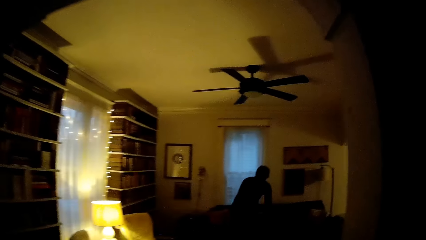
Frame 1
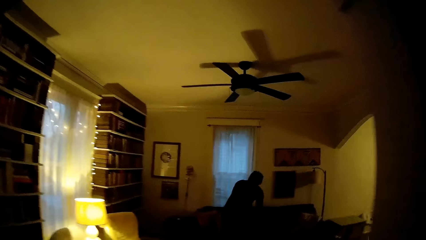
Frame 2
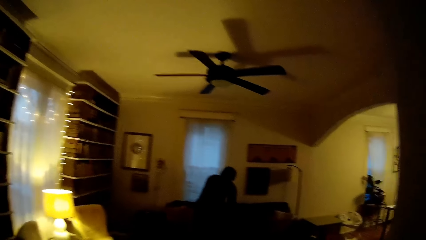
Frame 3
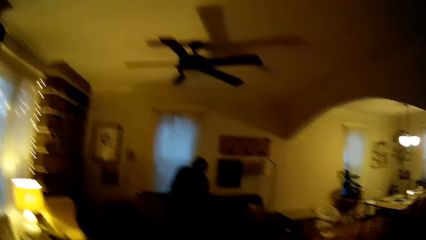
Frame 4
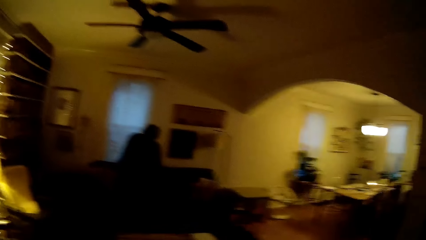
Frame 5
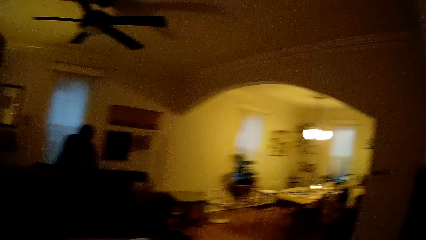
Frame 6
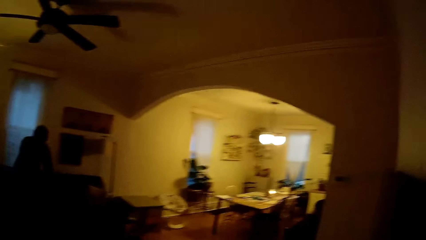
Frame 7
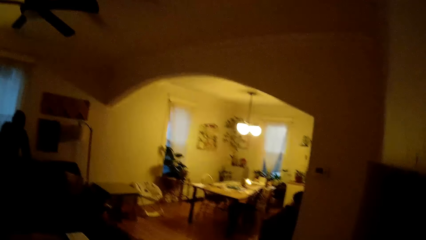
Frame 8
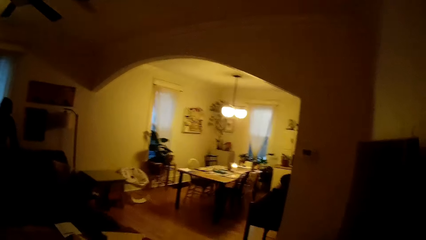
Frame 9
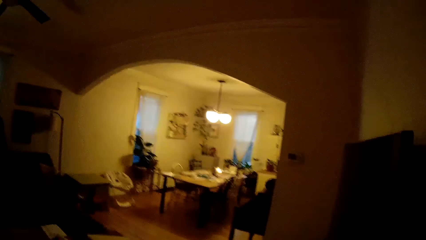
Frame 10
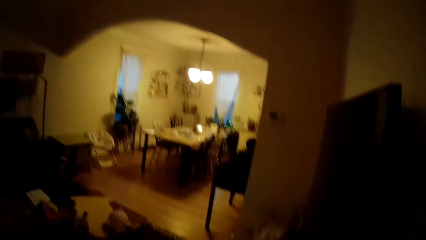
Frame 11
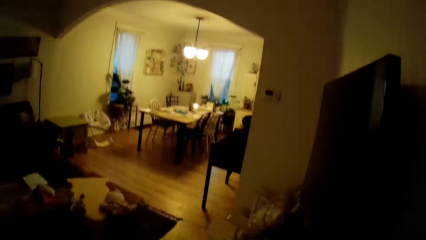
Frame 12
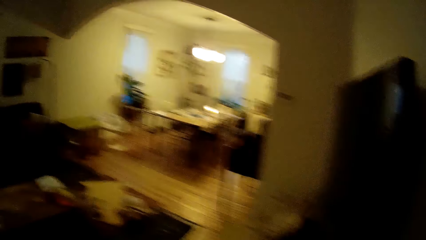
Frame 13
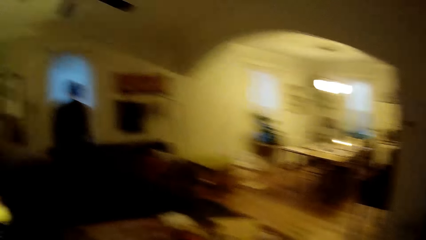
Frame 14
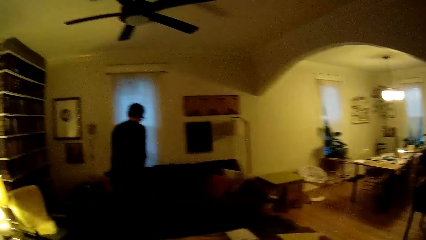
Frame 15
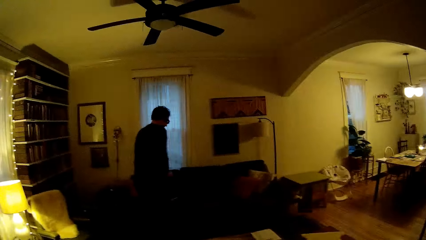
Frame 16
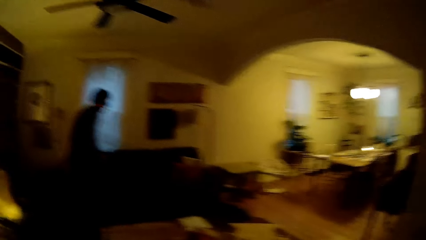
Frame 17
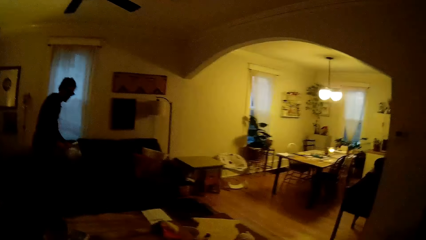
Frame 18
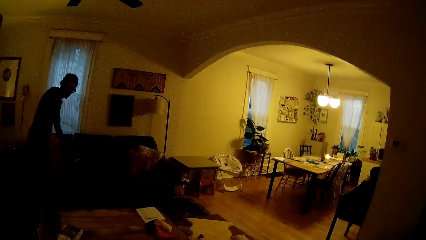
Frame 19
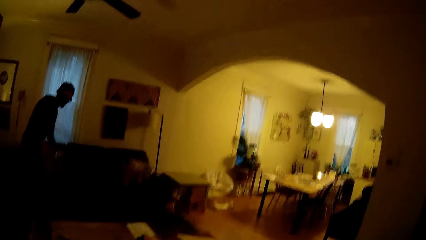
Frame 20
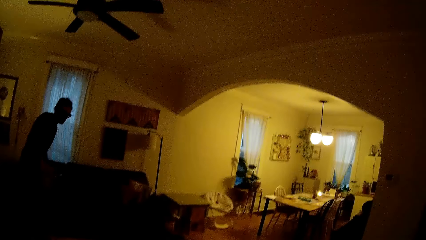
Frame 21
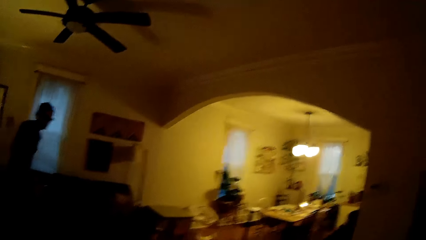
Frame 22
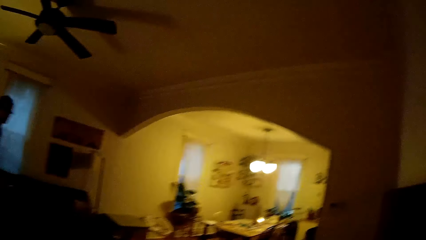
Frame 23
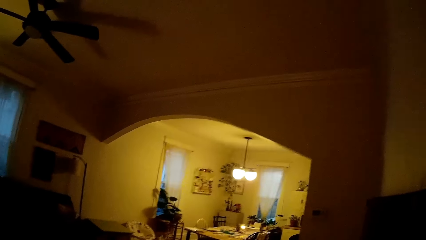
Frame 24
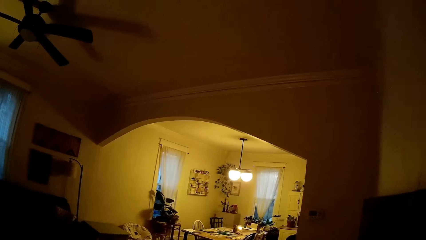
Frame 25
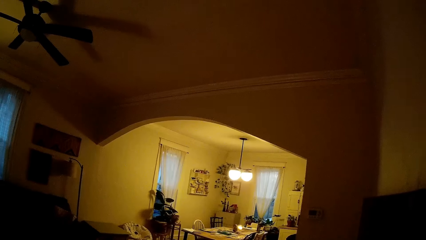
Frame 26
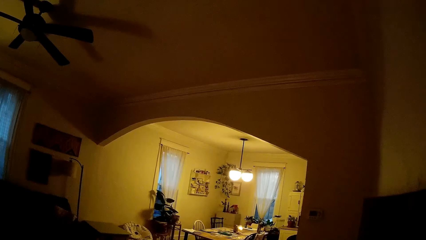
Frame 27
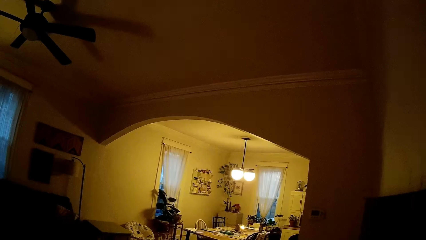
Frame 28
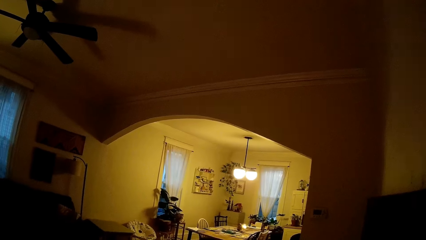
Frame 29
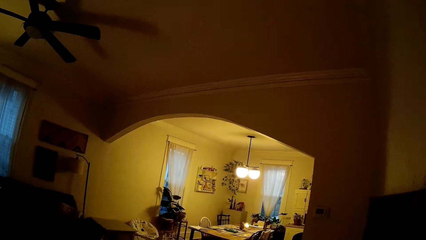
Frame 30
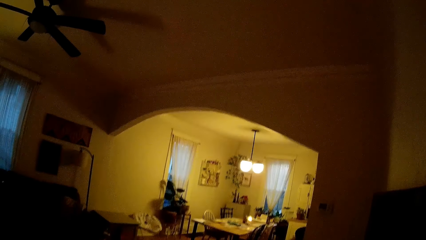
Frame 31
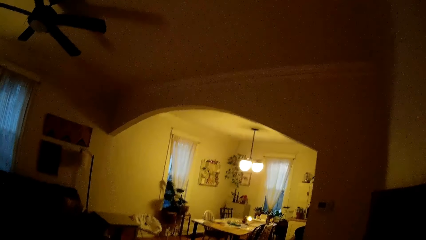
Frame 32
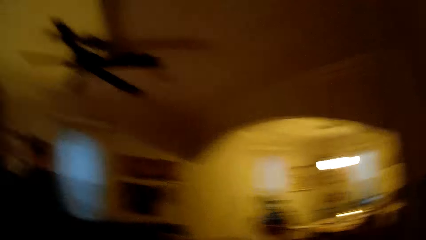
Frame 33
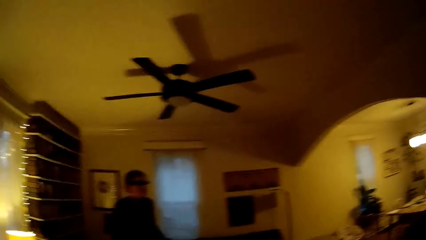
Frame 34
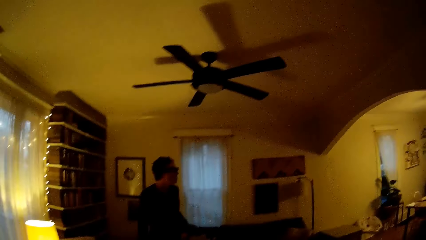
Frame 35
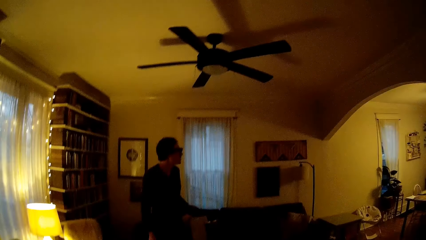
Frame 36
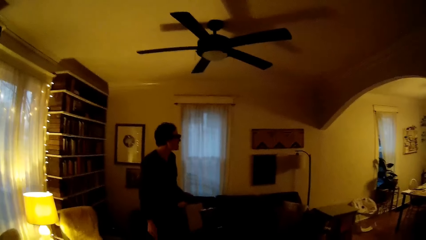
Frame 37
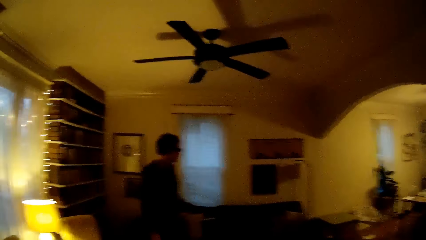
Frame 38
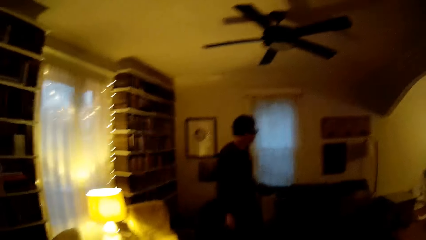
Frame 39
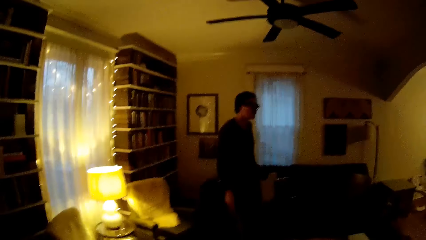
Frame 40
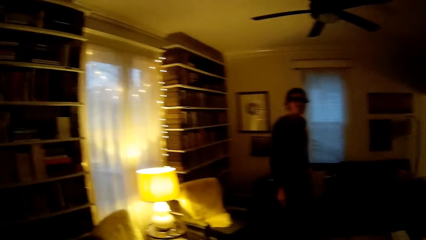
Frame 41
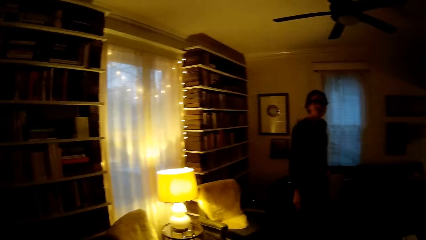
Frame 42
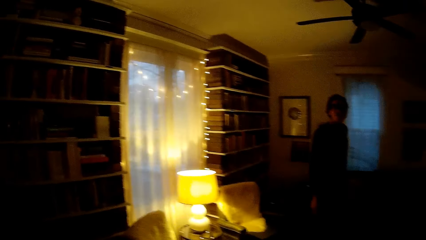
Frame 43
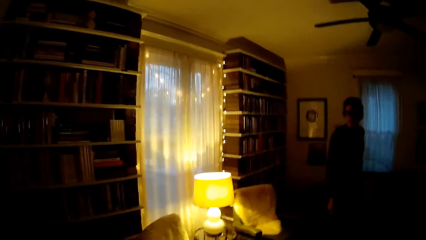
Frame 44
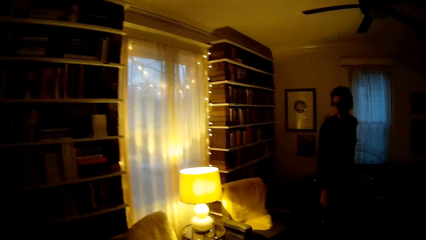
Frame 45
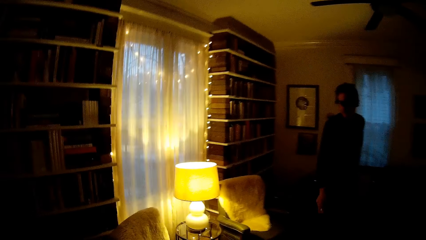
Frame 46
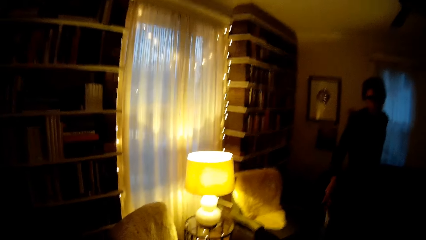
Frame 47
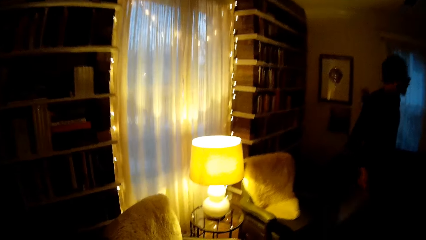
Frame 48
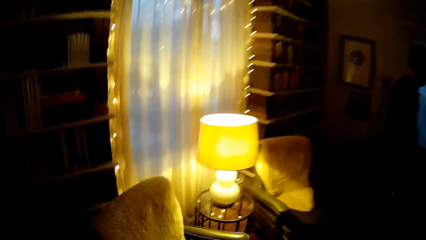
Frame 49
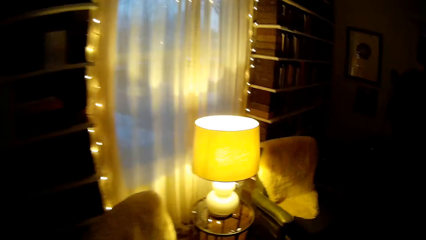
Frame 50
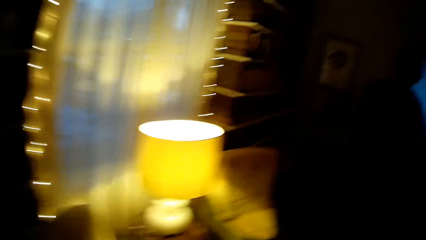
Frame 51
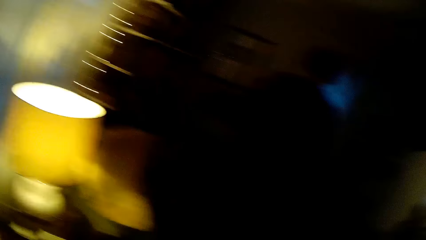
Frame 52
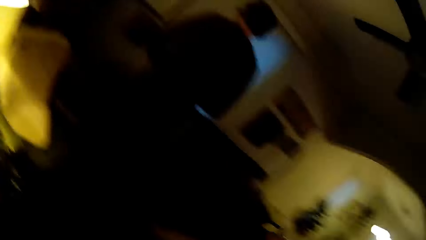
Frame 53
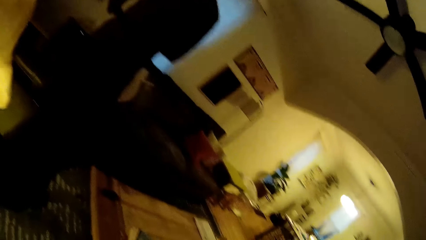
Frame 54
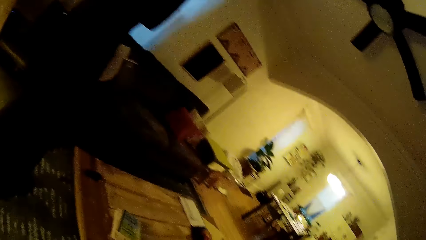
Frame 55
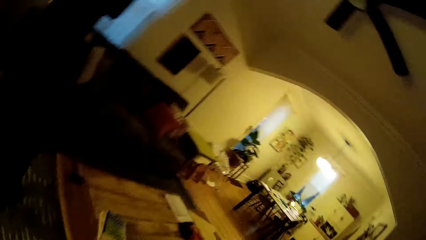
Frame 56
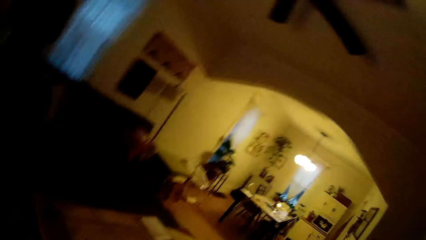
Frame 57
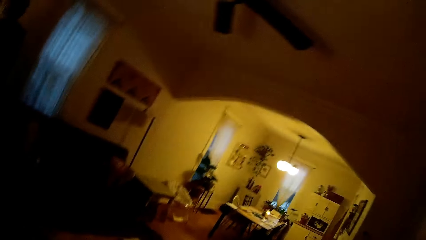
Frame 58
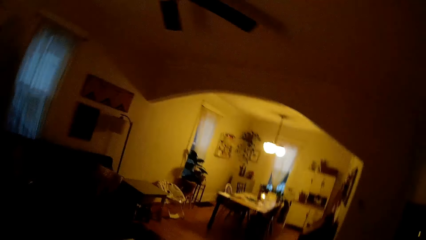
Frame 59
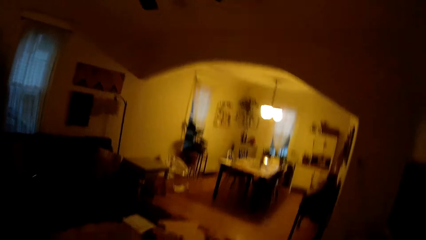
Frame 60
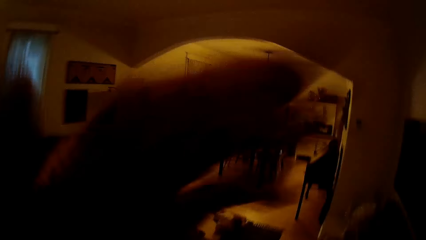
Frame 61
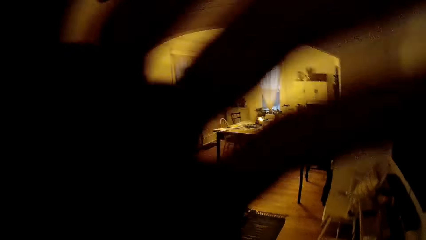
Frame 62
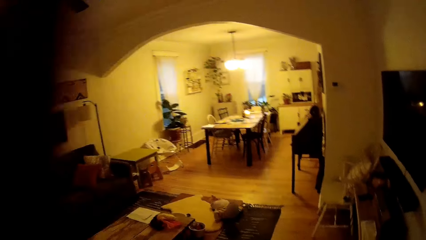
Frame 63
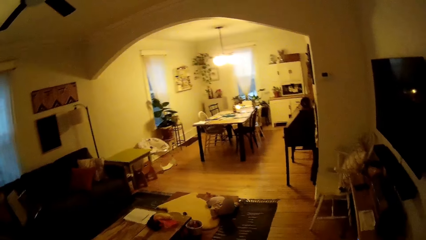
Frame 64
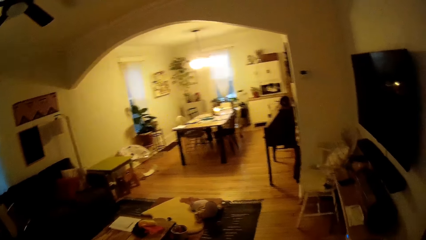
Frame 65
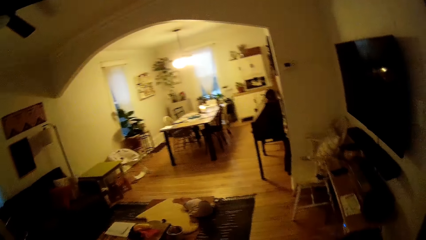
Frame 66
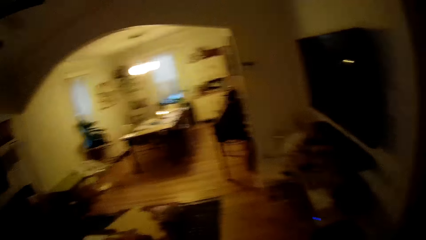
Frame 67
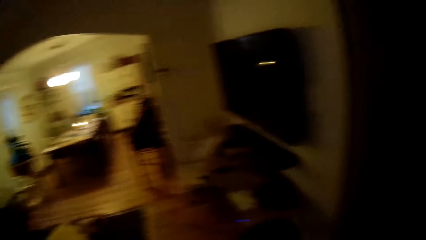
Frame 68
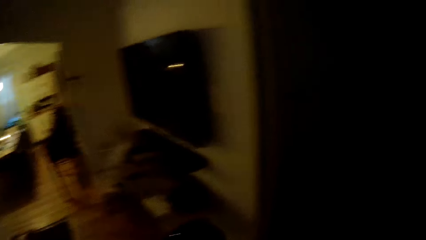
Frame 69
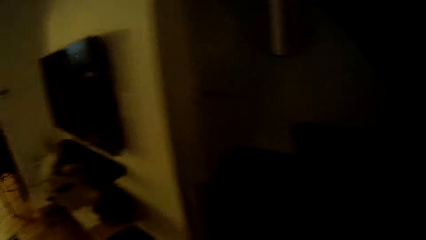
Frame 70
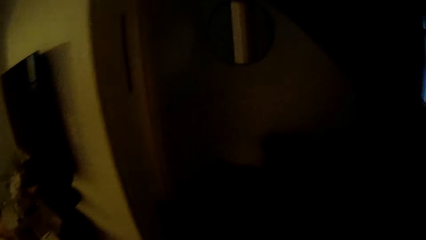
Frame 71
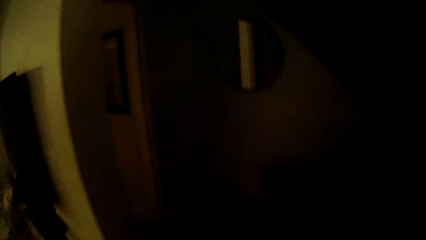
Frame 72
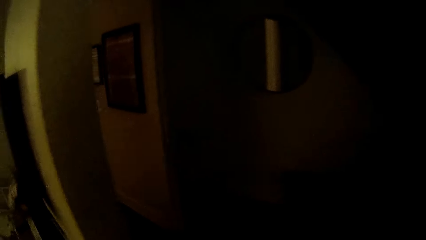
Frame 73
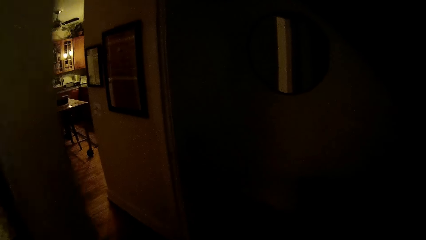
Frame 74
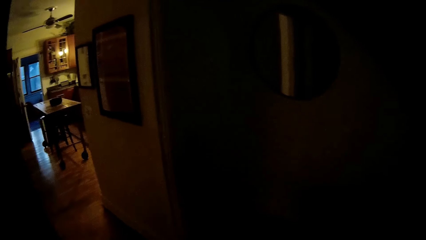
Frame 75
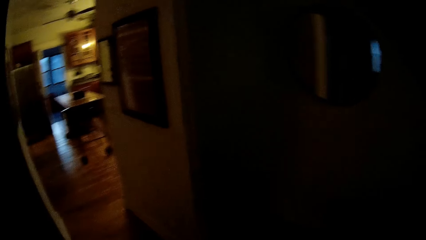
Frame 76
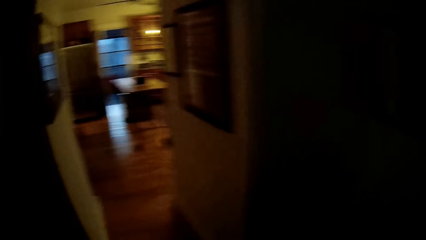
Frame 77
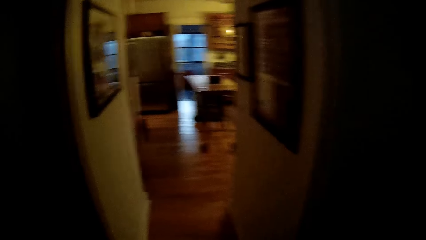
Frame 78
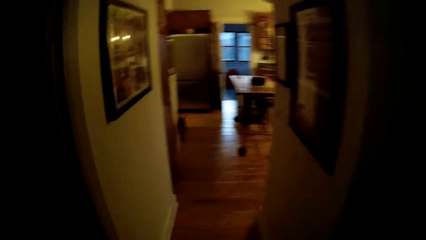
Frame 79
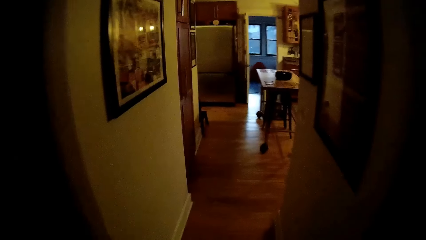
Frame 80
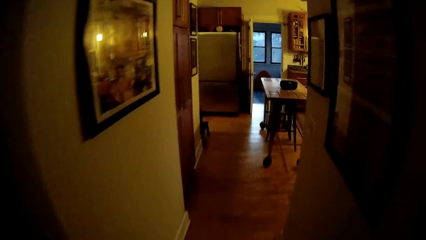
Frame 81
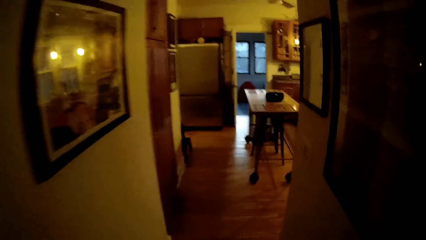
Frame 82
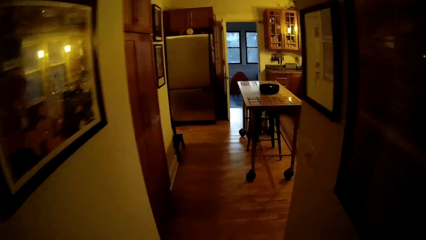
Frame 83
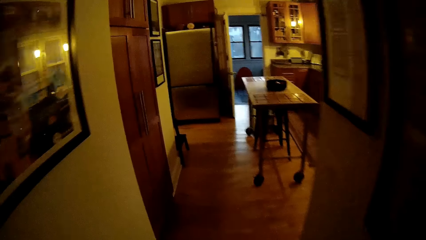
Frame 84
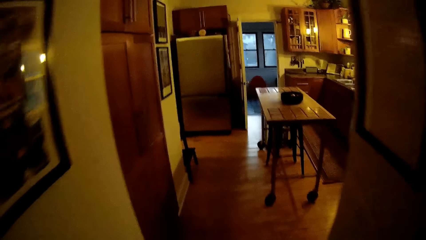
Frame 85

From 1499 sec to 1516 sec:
The camera wearer moves from the kitchen into a living room. She converses with a man. She stares at the man. She stares at the wall. She stares at the man. She walks in the house. She straightens her hair with her left hand. She touches something. She walks in the house.
